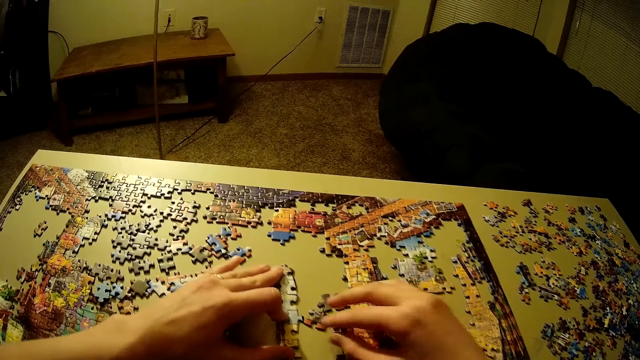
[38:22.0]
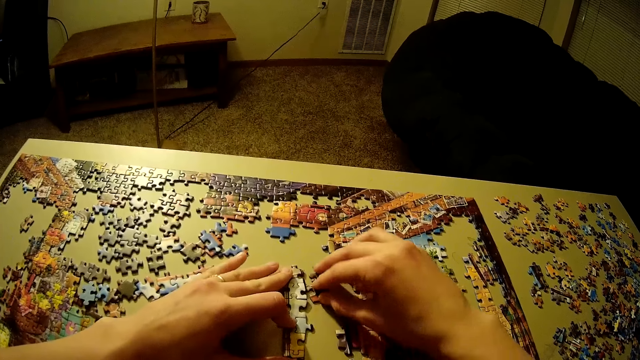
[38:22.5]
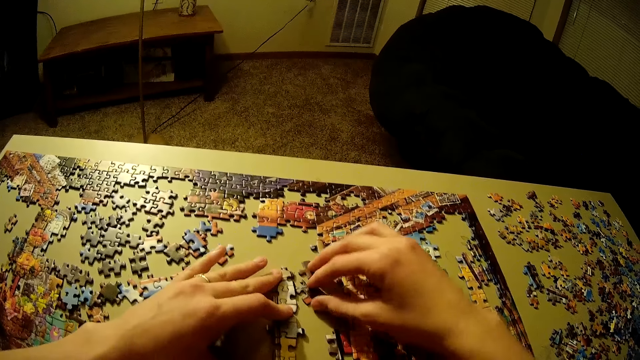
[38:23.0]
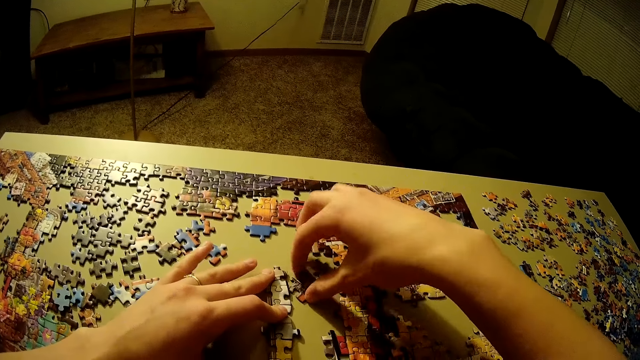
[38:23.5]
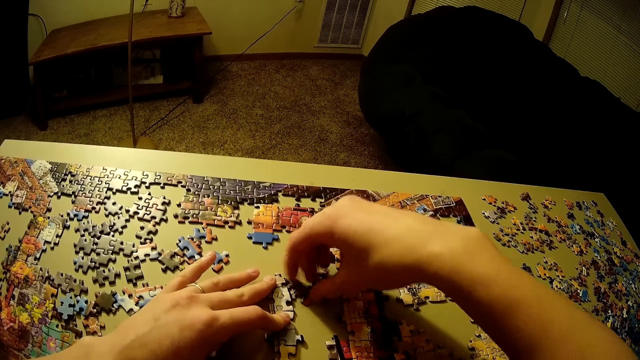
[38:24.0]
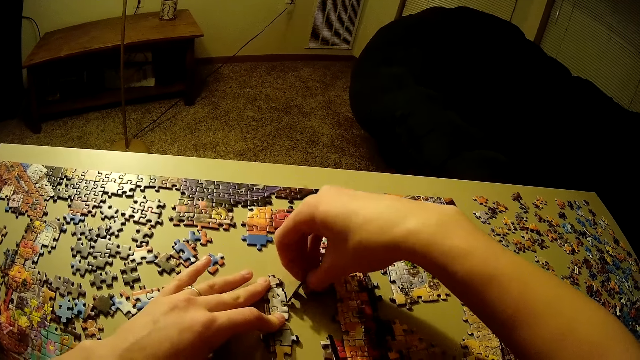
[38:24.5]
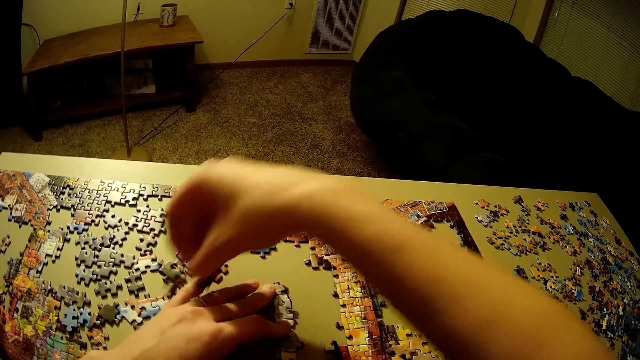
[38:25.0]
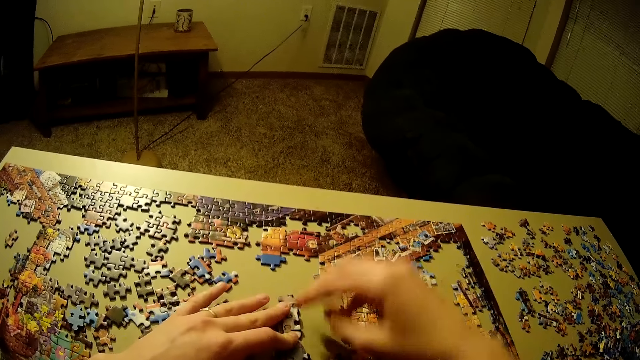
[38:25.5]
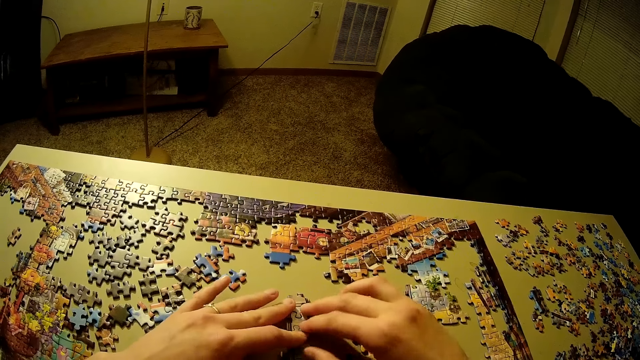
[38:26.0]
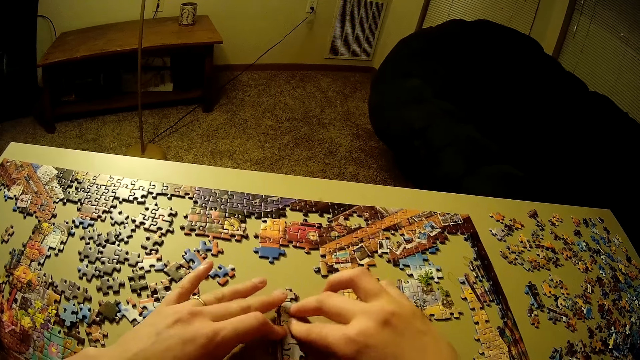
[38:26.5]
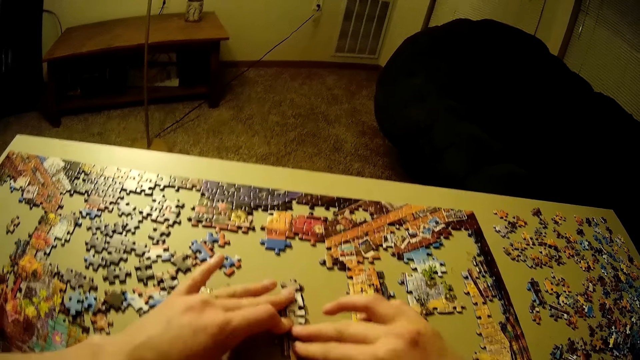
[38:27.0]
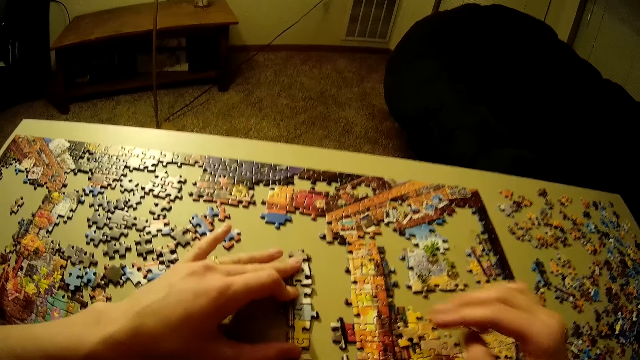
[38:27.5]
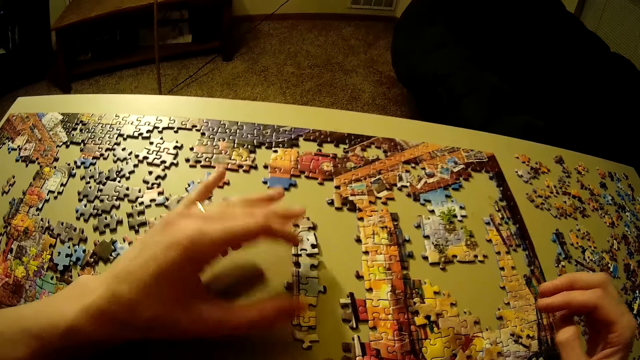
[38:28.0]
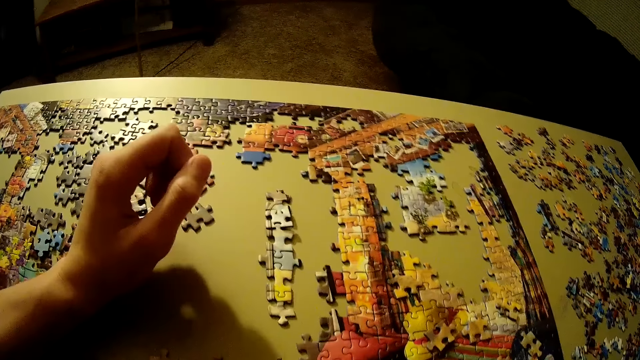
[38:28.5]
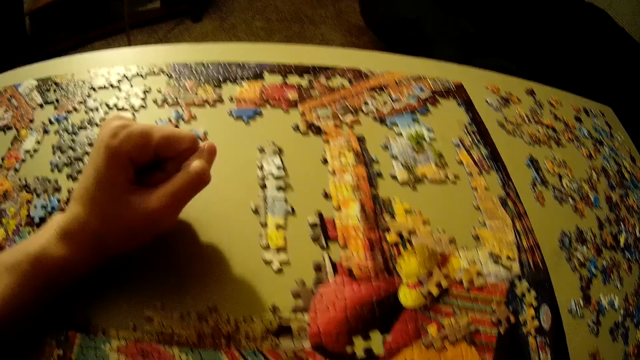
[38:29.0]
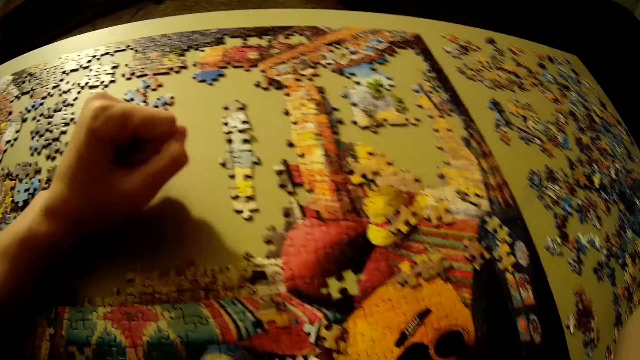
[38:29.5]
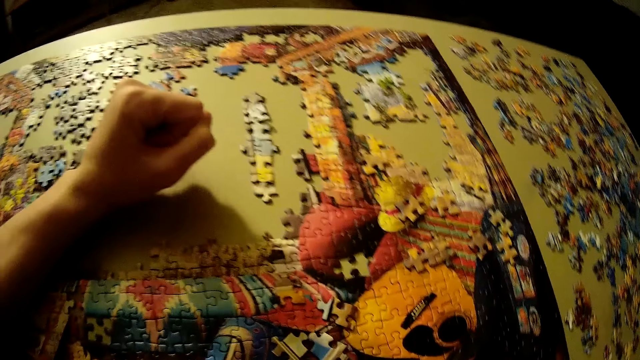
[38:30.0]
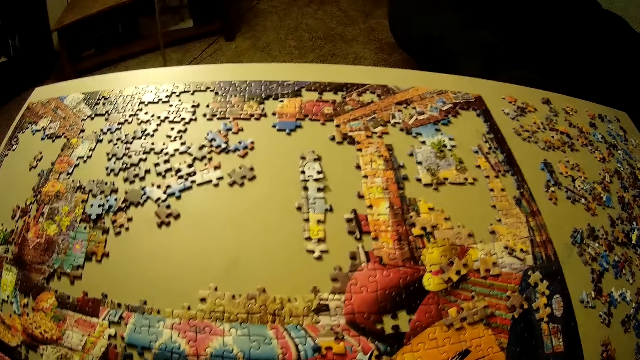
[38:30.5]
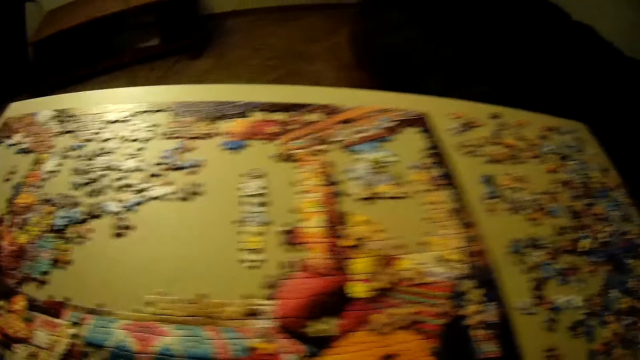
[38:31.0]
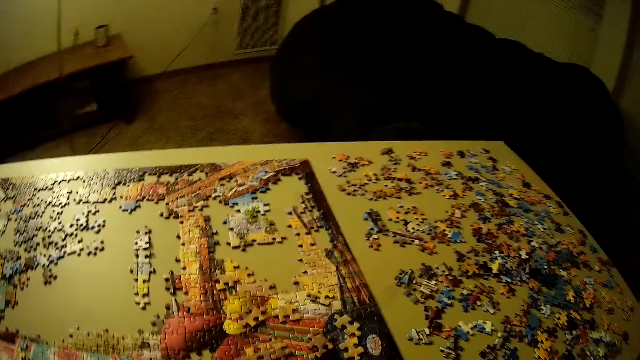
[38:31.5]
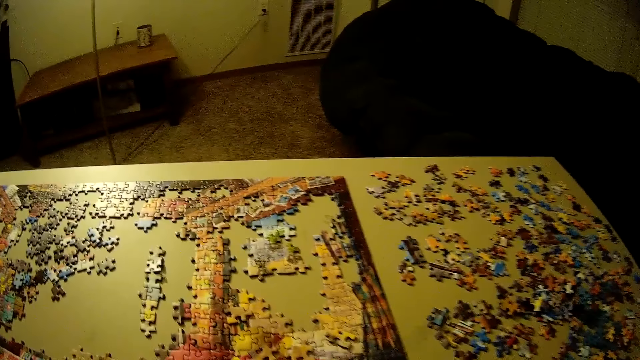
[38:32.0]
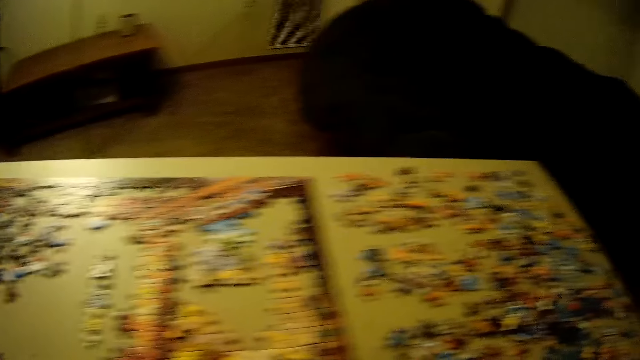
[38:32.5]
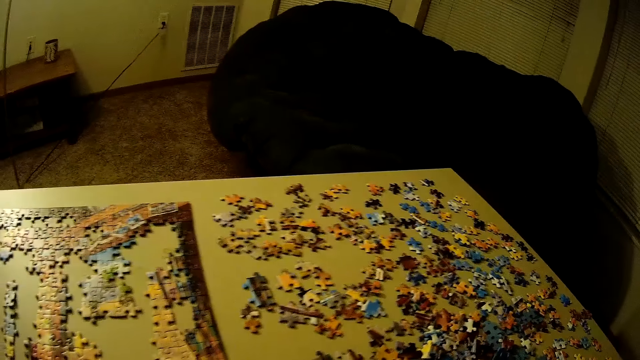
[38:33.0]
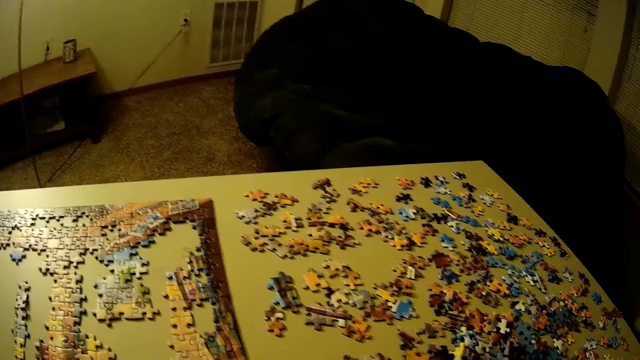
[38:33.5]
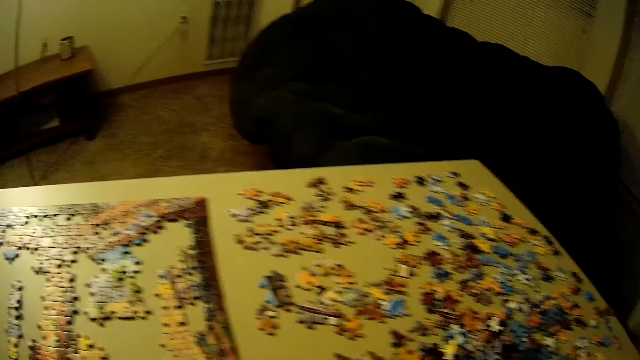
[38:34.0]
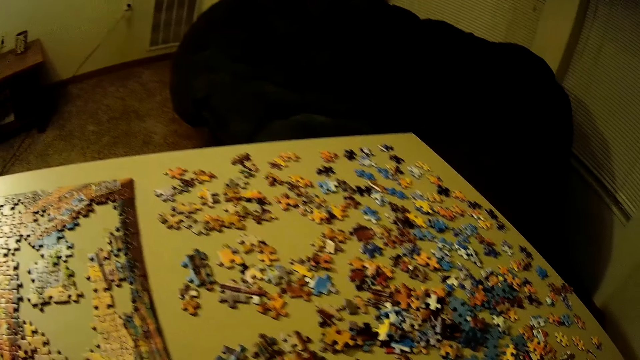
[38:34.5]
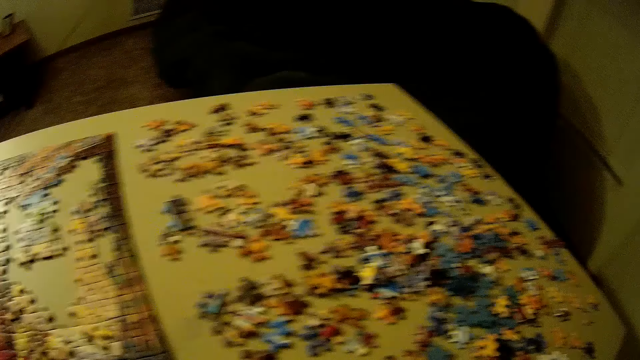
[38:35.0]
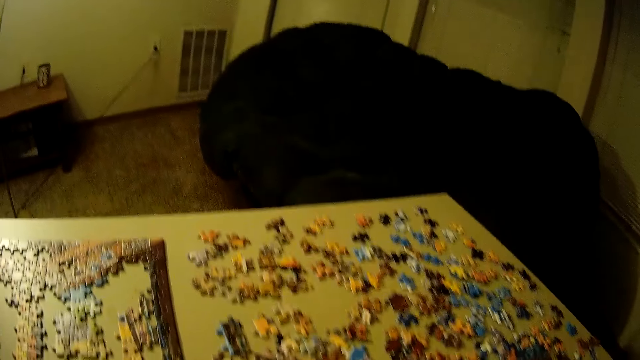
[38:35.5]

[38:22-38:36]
The camera wearer drags the puzzle pattern on a jigsaw puzzle board. He drags the puzzle pieces with his right hand. He picks the puzzle pieces from the jigsaw puzzle board. He places the puzzle pieces on the others. He puts his right hand on the puzzle pattern. He looks at the puzzle pattern. He lifts his left hand. He adjusts the camera. He turns to the right side of the jigsaw puzzle.

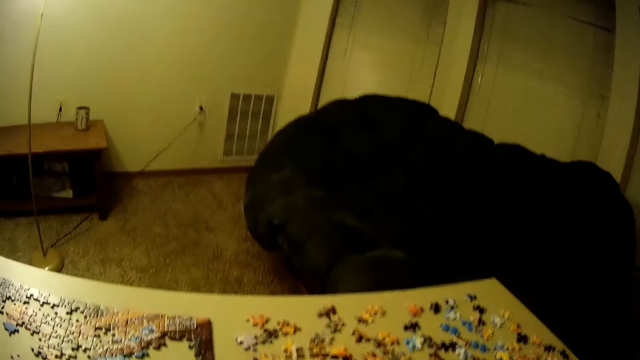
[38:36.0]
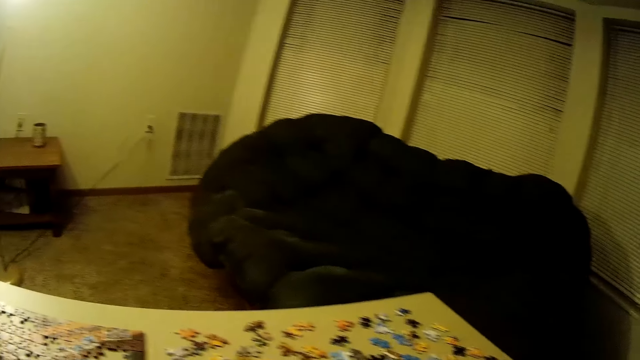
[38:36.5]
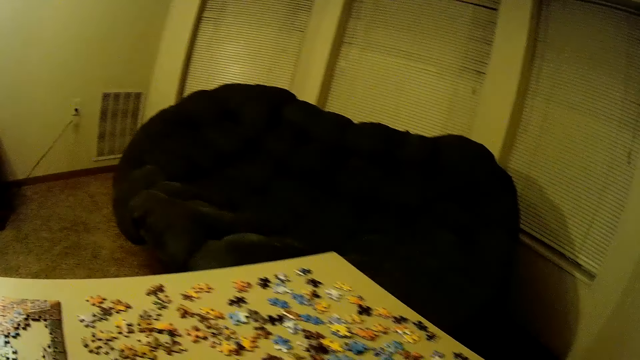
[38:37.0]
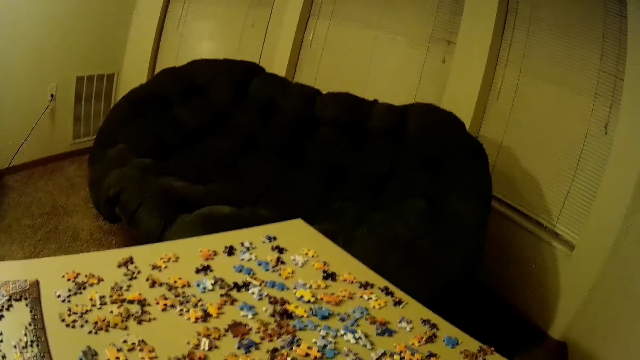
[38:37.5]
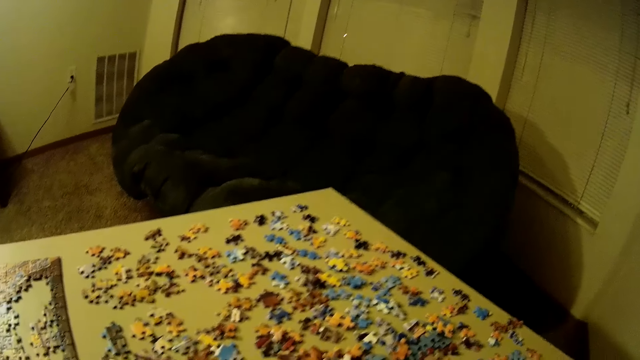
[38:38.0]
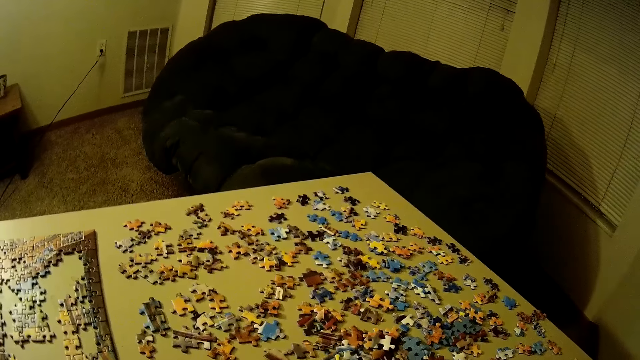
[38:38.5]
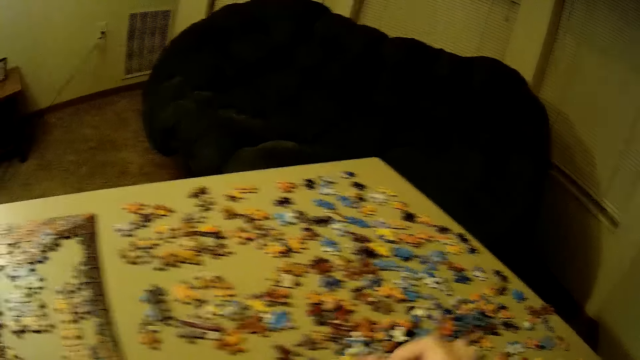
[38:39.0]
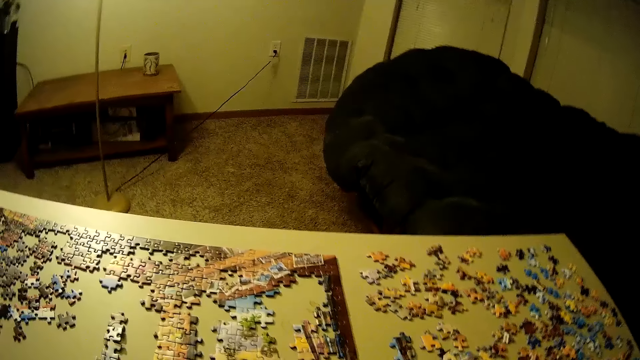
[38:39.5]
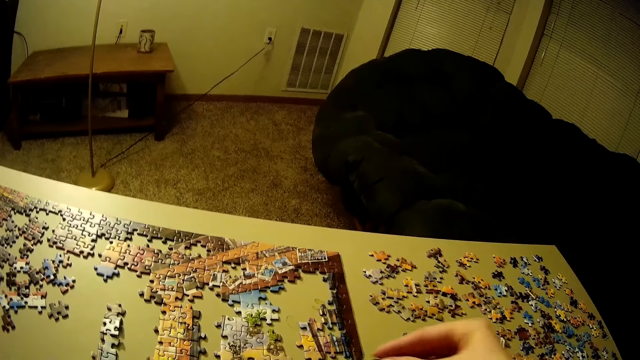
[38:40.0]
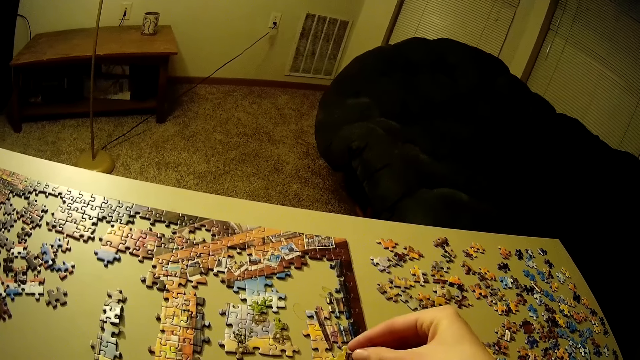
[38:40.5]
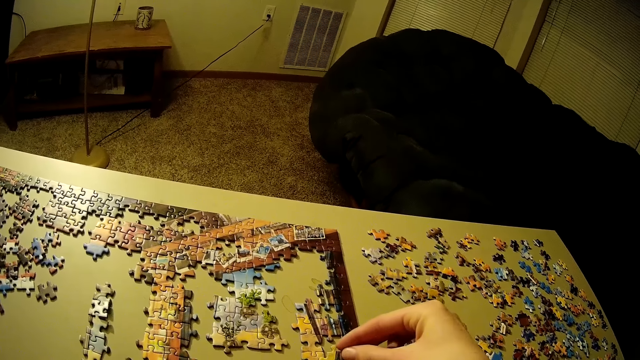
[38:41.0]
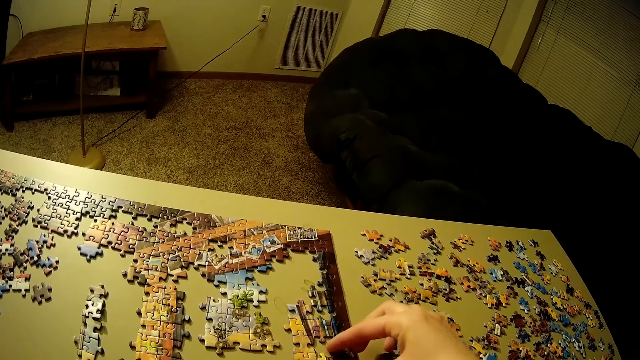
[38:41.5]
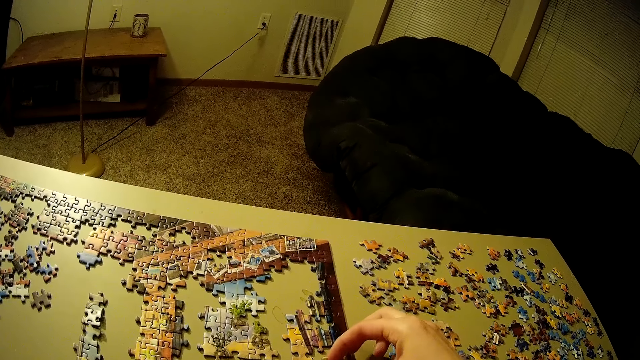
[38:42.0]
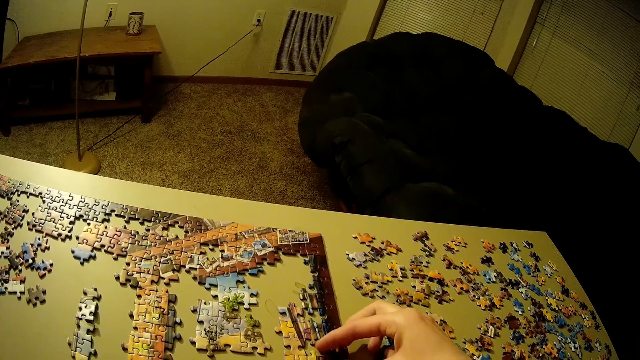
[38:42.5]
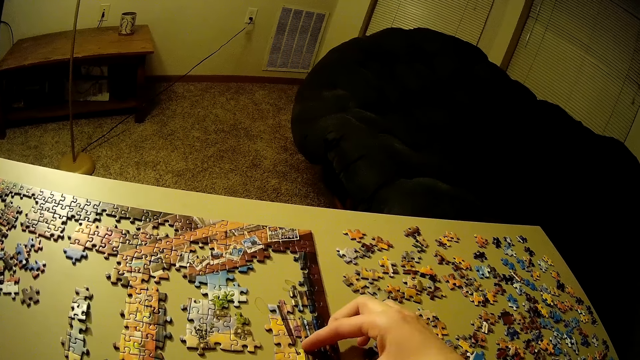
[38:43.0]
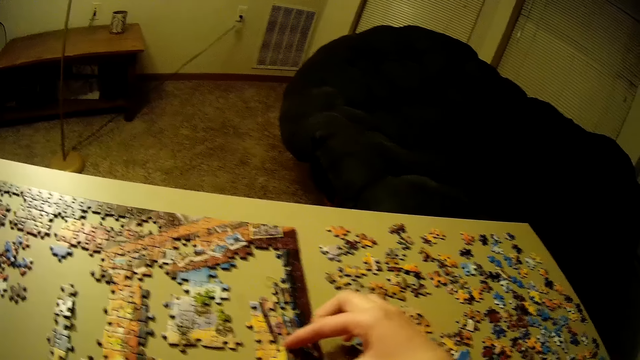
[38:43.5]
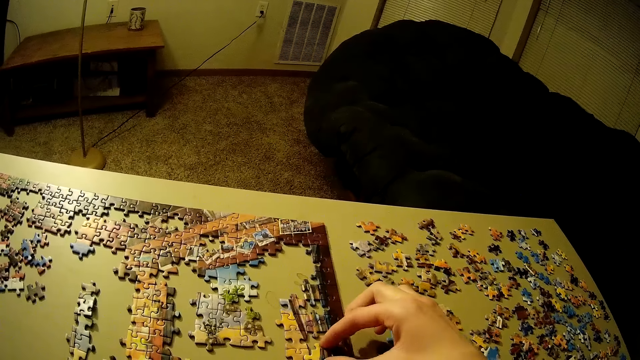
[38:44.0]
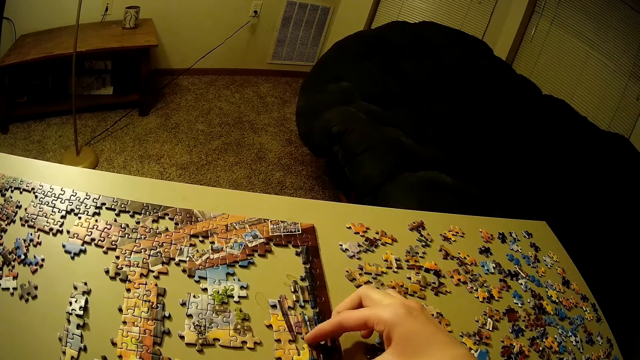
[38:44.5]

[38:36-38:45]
The camera wearer looks around. He picks up another piece of puzzle on the table. He places the piece of puzzle on the table. He puts his right hand on a puzzle pattern.
